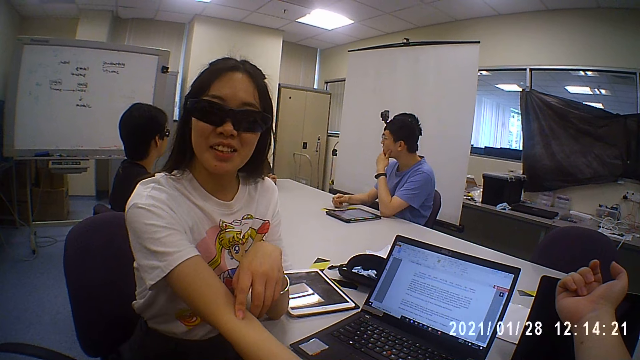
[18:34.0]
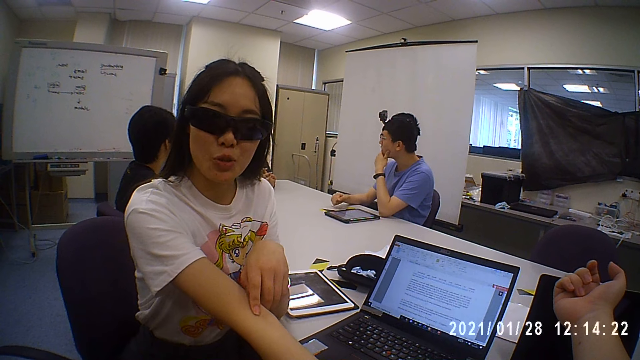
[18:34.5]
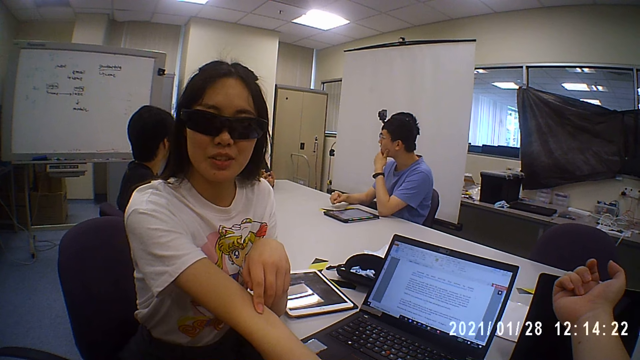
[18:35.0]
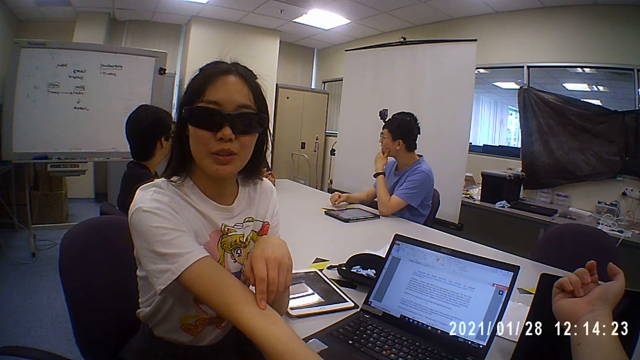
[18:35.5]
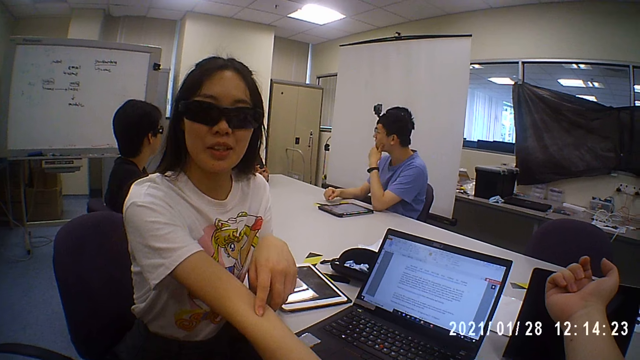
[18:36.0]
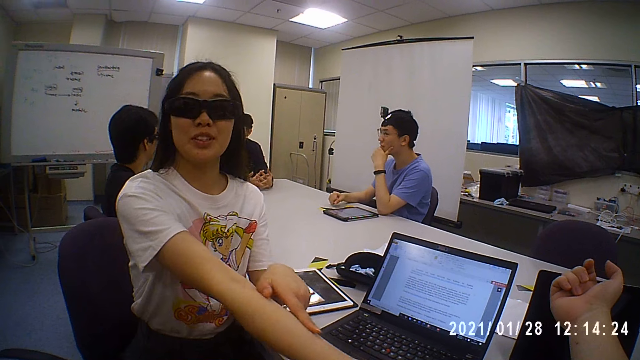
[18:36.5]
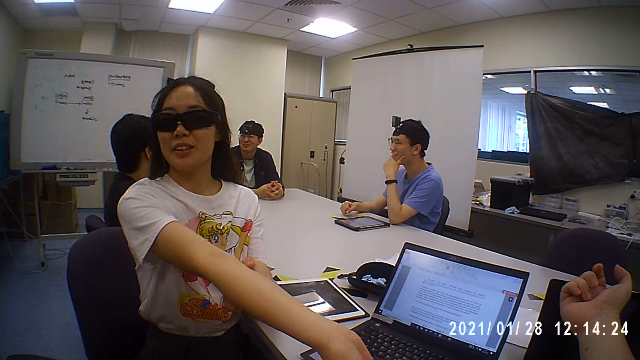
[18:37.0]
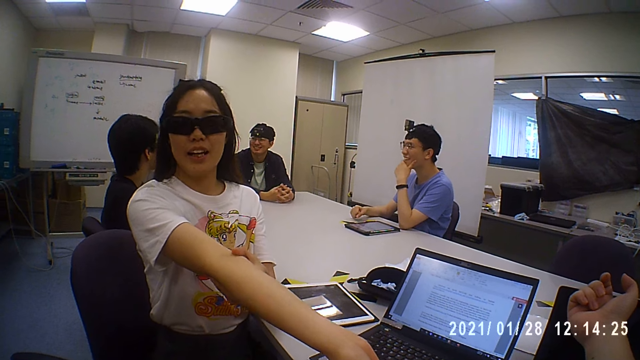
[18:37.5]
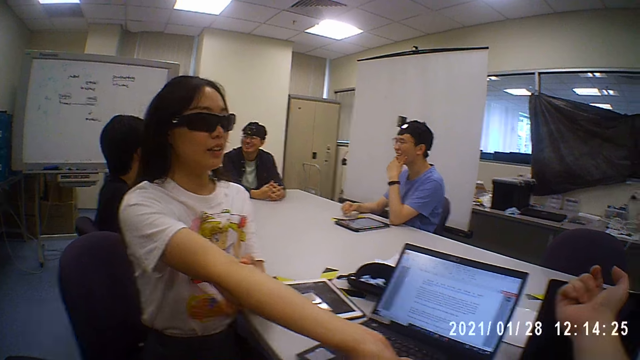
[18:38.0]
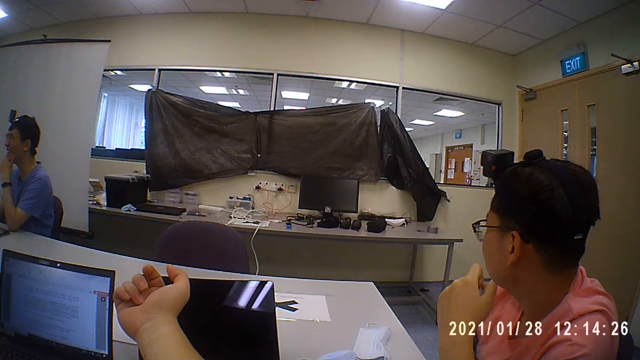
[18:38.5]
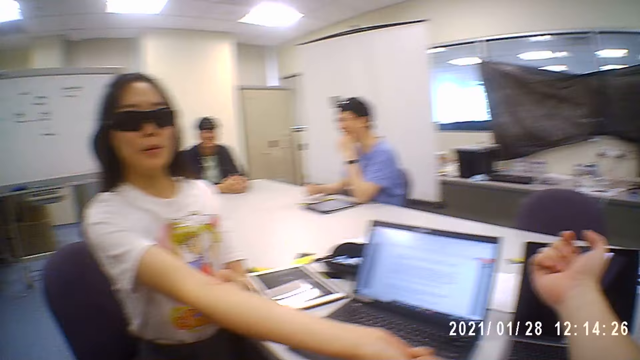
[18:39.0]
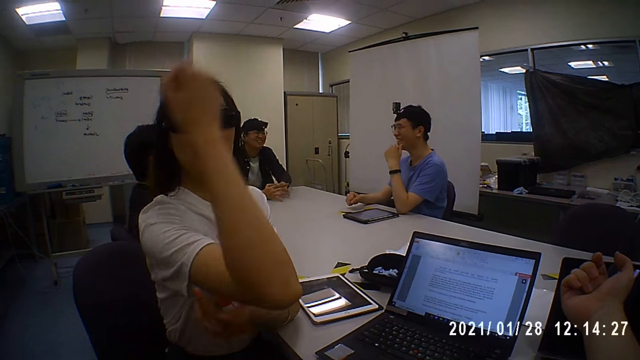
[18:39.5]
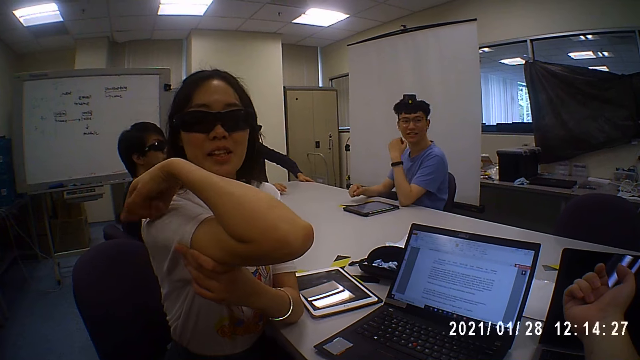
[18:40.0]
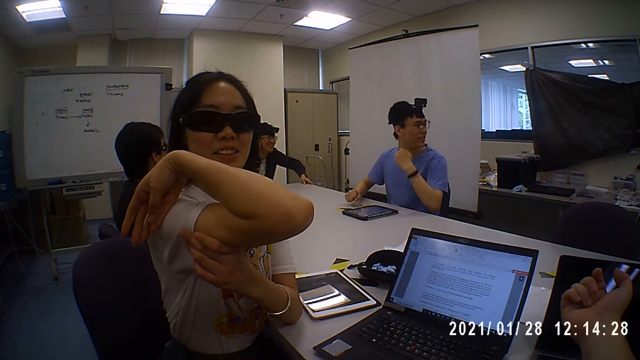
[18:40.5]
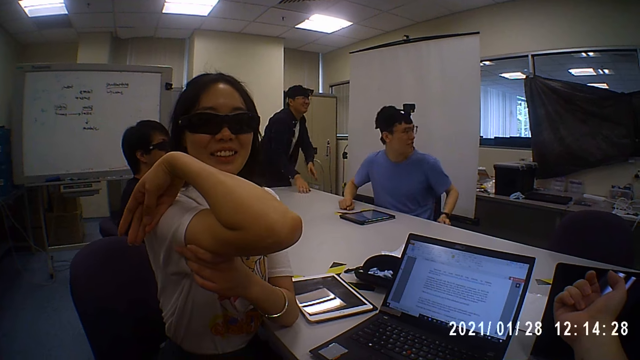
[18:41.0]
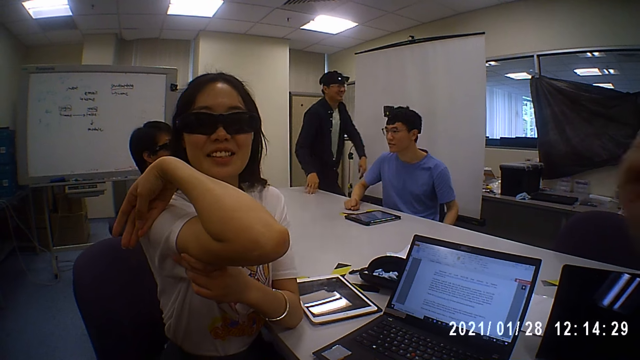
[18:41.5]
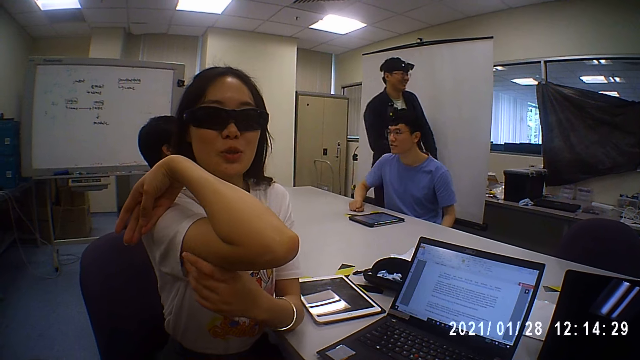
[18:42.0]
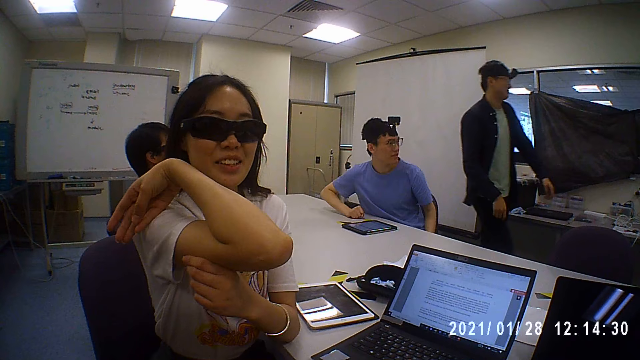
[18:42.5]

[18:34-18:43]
A person unfolds her right hand. The person folds her right hand.

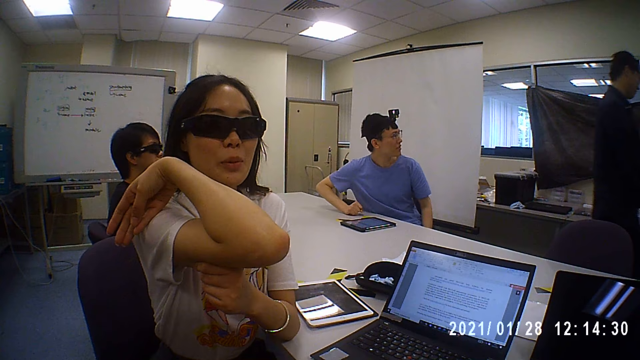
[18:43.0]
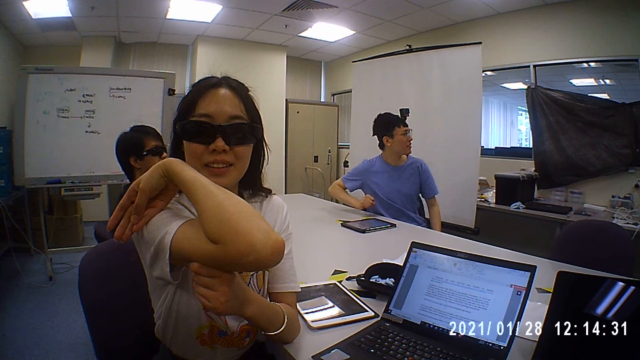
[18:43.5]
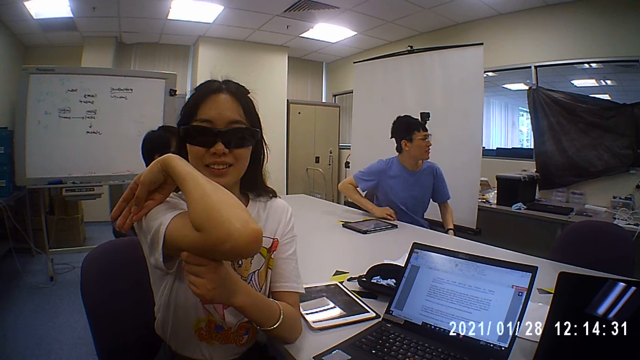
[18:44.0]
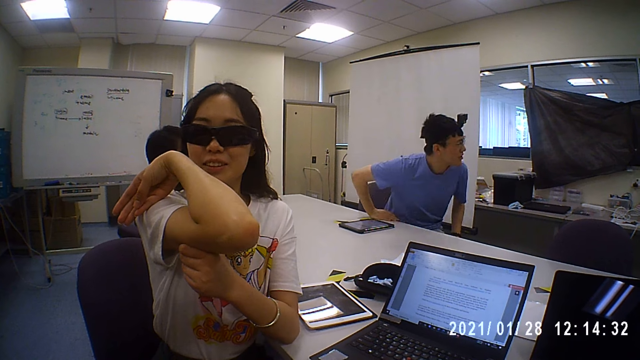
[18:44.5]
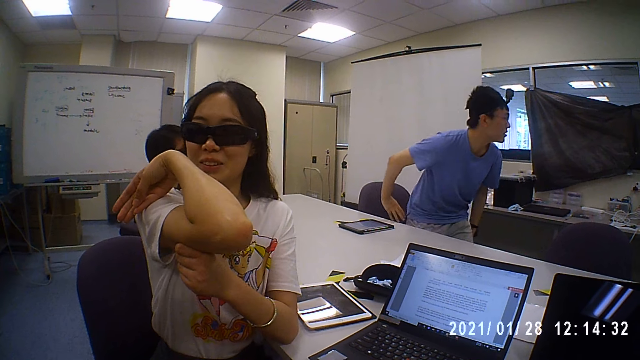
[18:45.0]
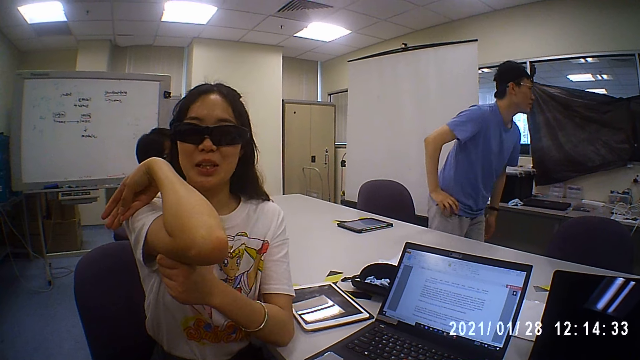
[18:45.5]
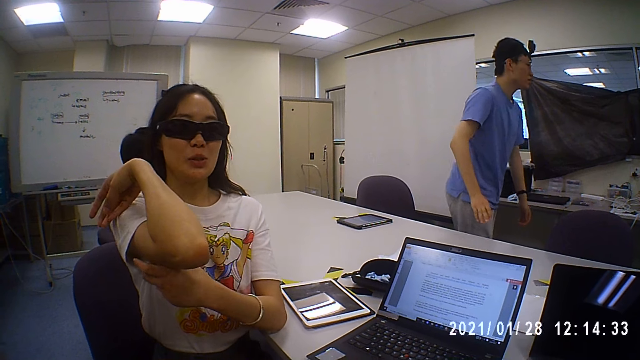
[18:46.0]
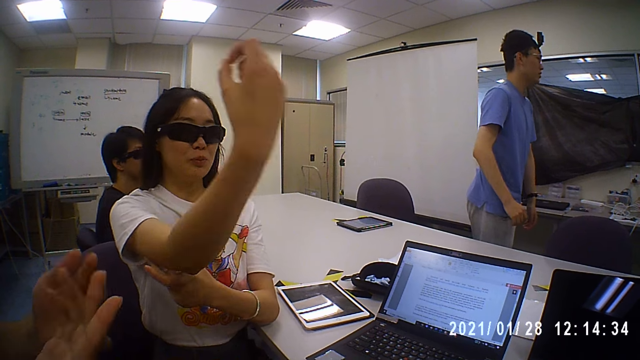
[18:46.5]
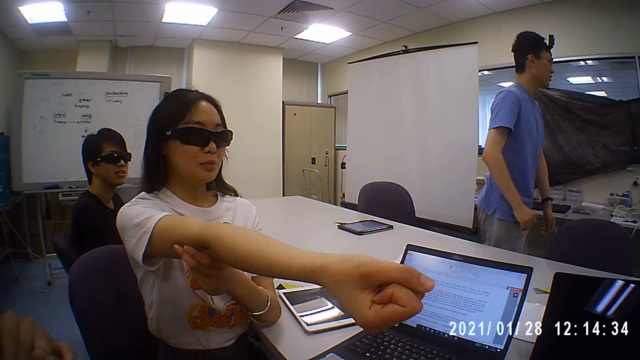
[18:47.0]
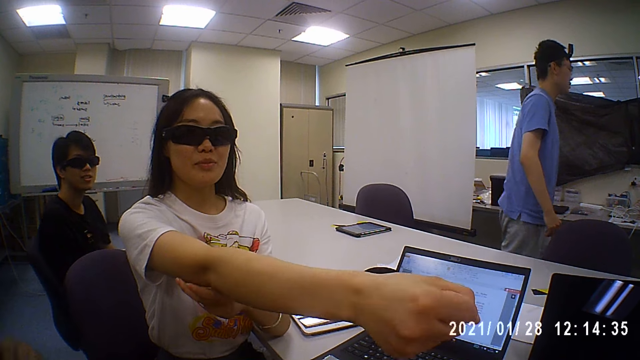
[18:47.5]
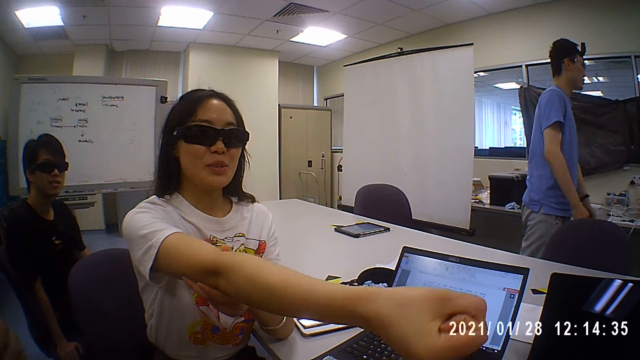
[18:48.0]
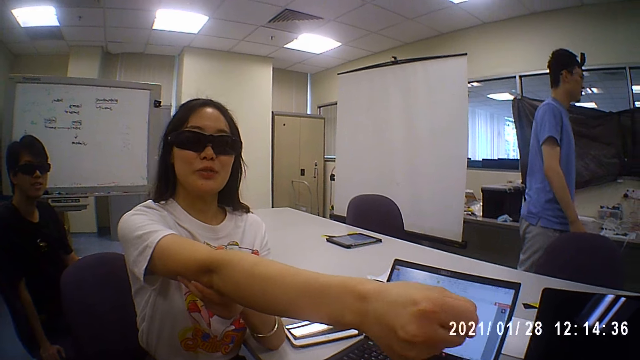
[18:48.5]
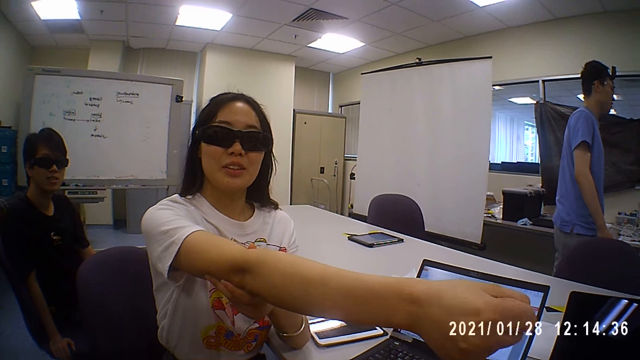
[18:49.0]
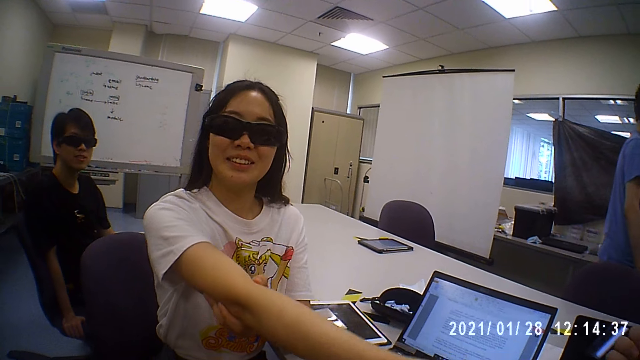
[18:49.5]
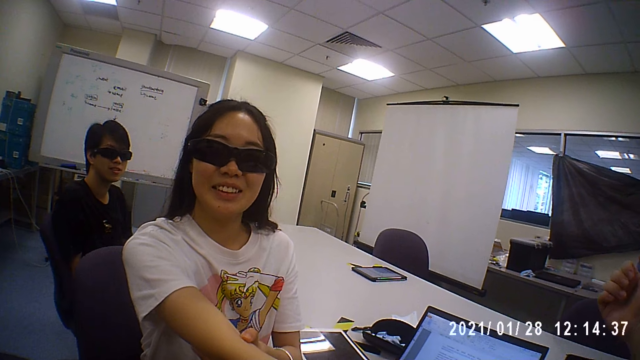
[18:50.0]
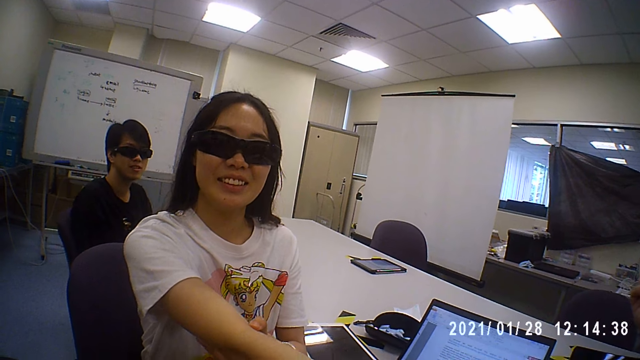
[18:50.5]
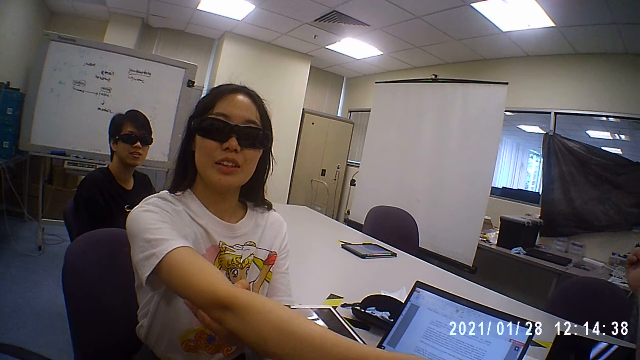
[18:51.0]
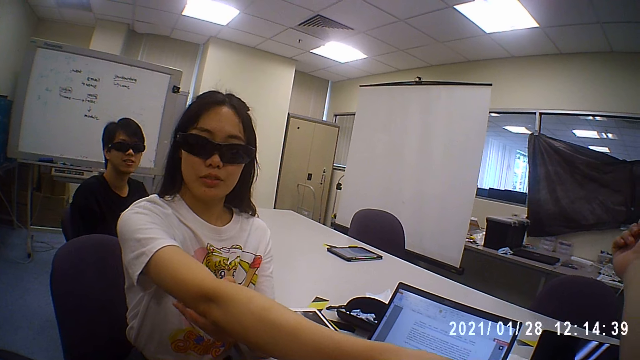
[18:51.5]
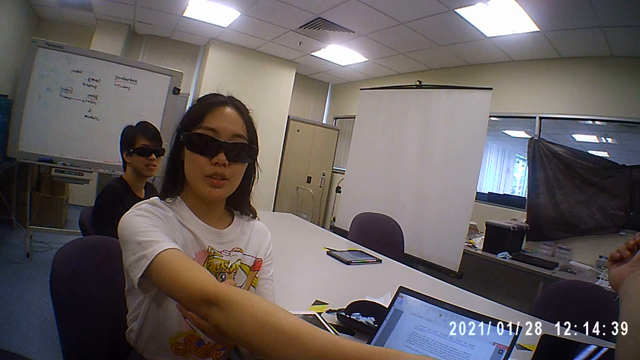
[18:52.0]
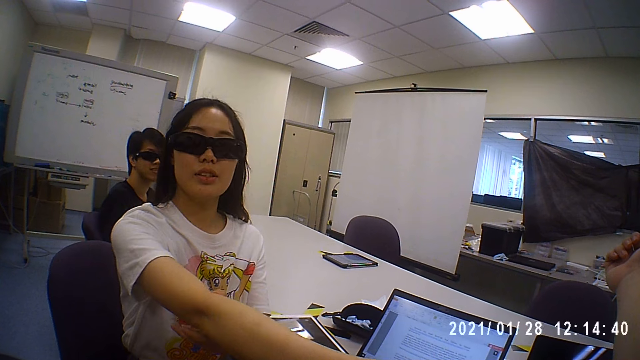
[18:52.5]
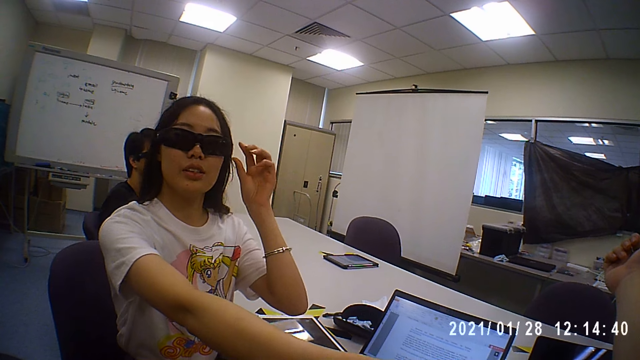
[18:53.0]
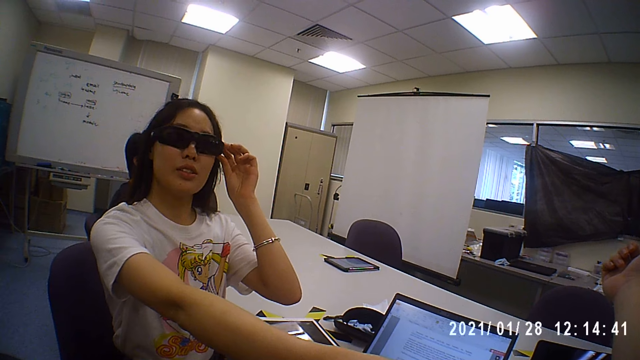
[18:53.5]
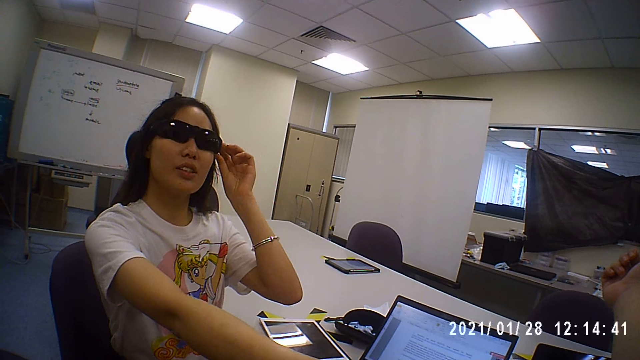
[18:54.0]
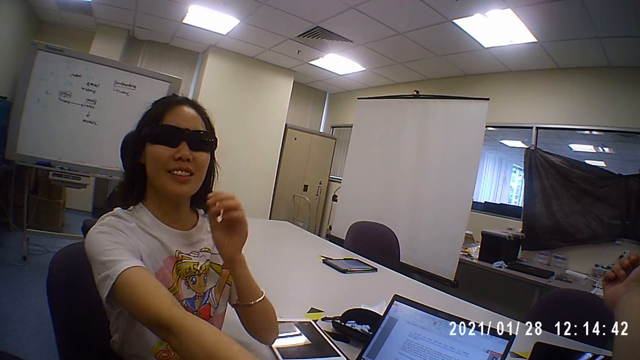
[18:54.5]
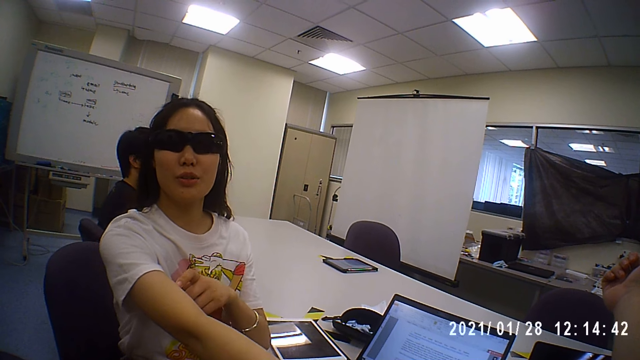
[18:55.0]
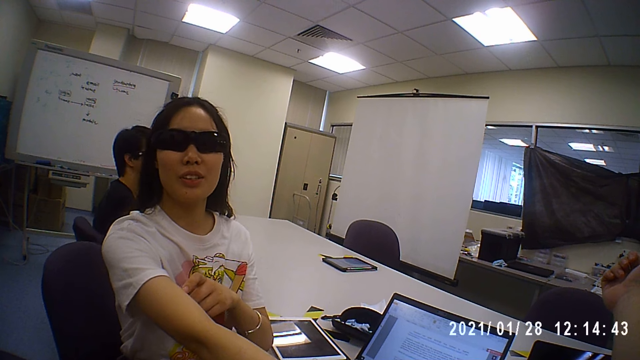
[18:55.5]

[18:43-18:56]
A person unfolds her right hand. She twists her right hand.
